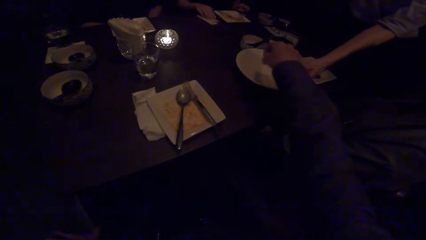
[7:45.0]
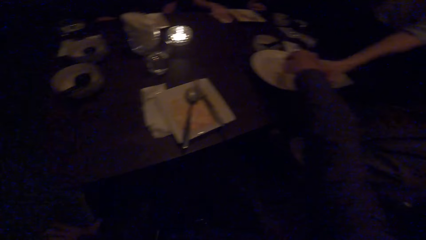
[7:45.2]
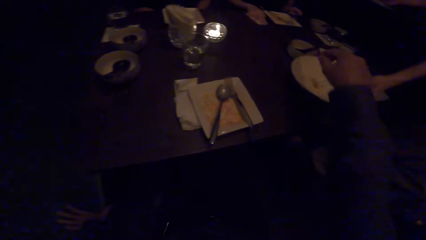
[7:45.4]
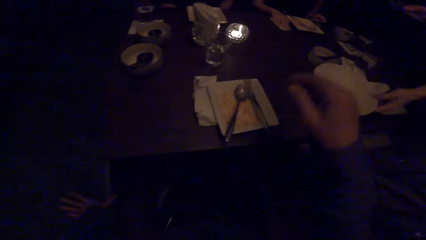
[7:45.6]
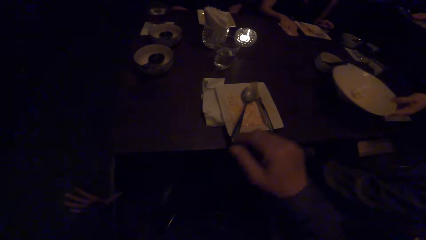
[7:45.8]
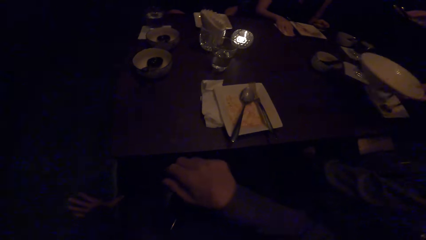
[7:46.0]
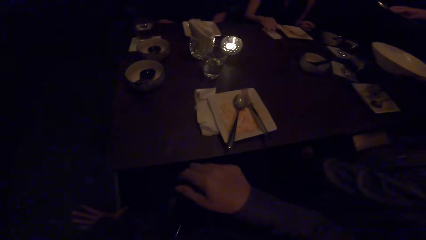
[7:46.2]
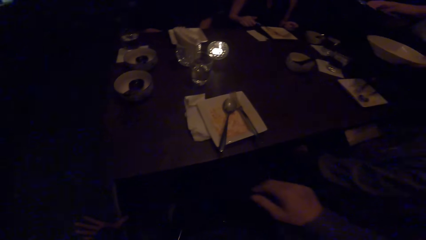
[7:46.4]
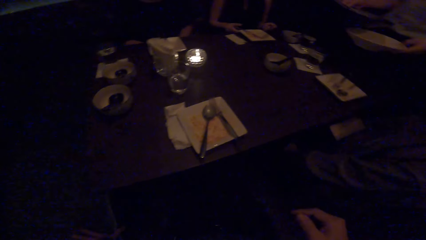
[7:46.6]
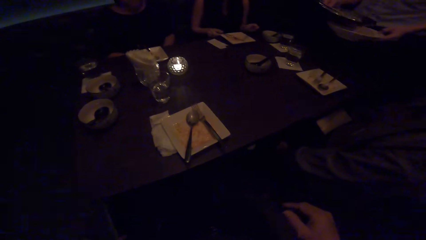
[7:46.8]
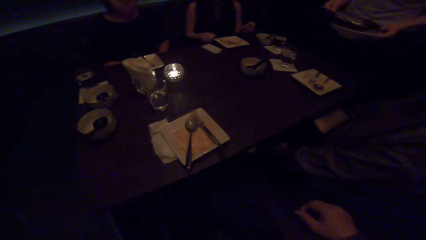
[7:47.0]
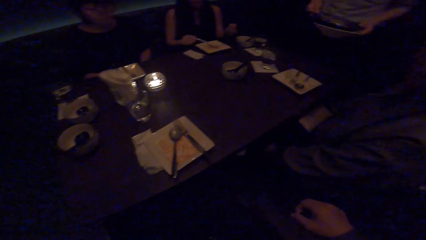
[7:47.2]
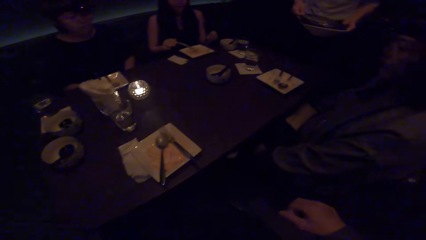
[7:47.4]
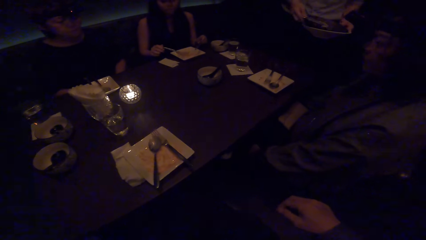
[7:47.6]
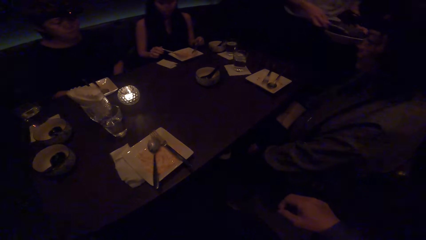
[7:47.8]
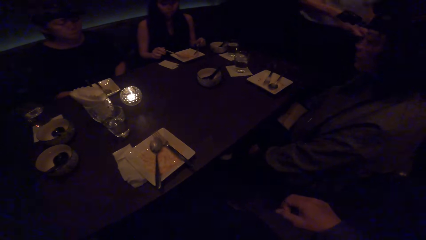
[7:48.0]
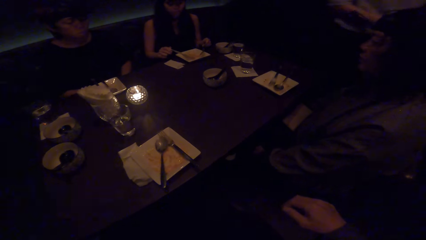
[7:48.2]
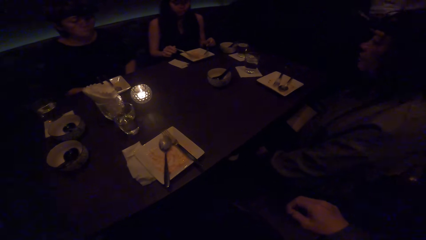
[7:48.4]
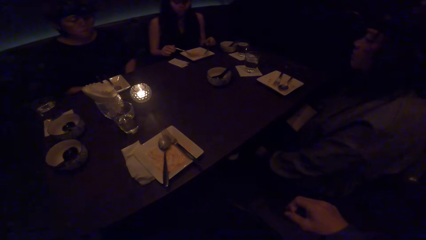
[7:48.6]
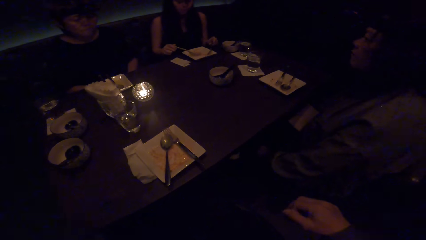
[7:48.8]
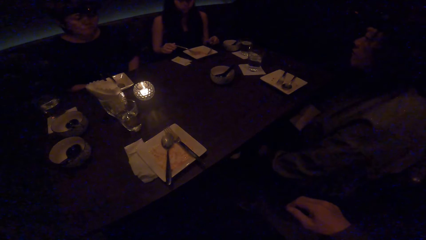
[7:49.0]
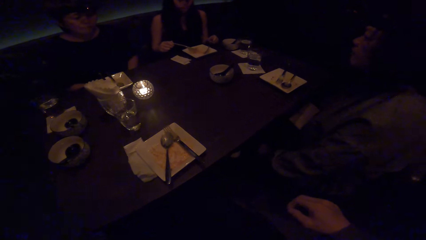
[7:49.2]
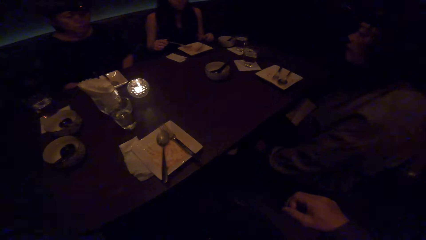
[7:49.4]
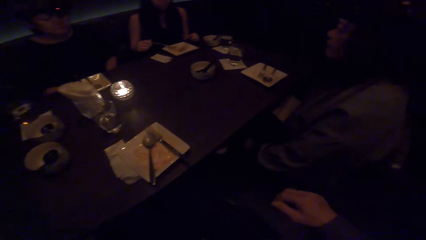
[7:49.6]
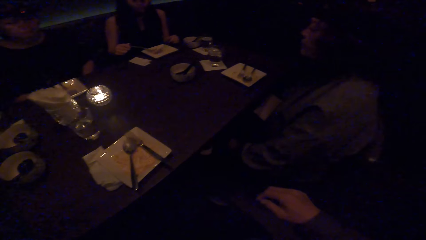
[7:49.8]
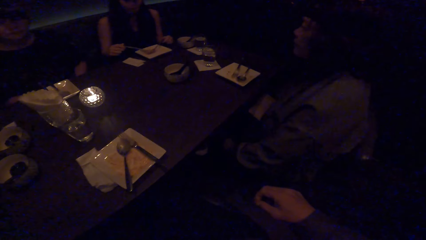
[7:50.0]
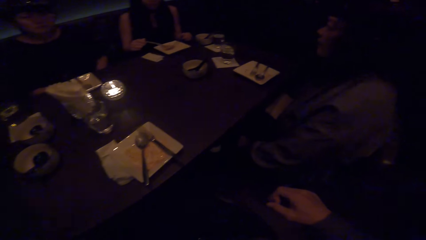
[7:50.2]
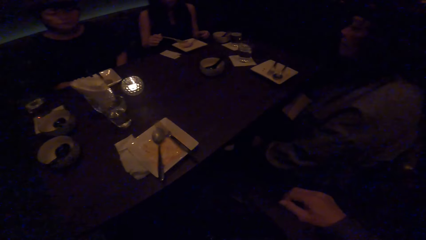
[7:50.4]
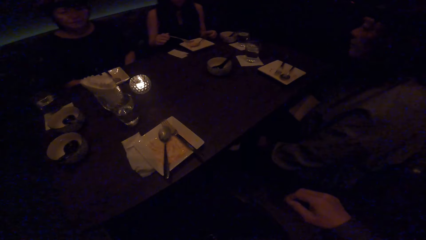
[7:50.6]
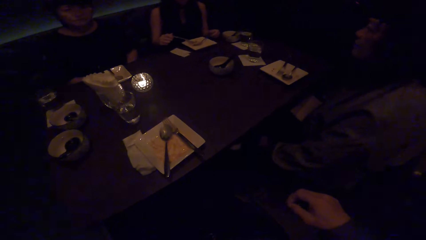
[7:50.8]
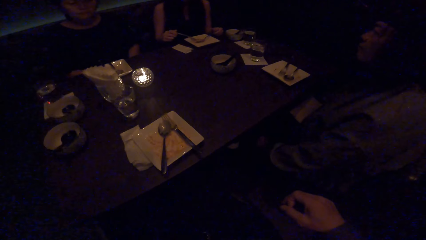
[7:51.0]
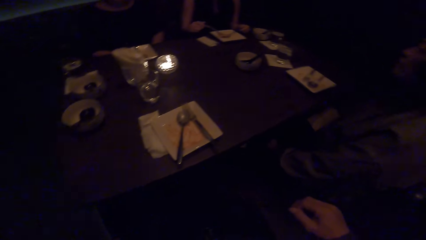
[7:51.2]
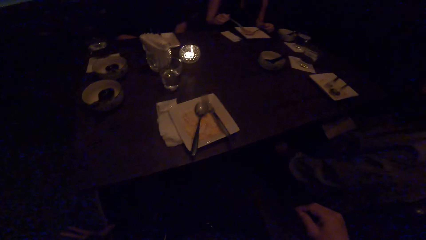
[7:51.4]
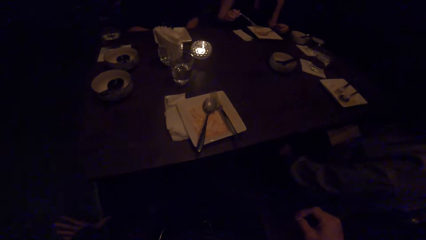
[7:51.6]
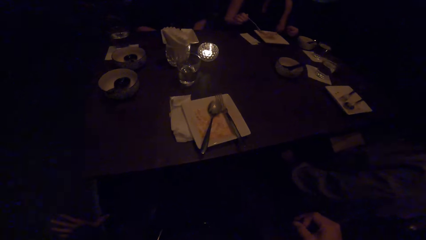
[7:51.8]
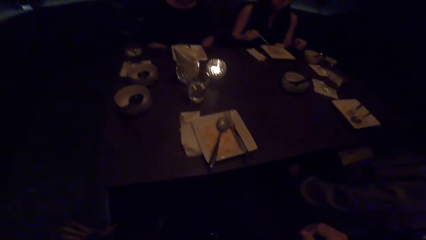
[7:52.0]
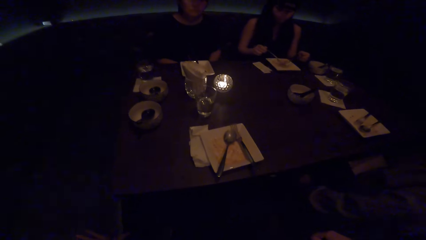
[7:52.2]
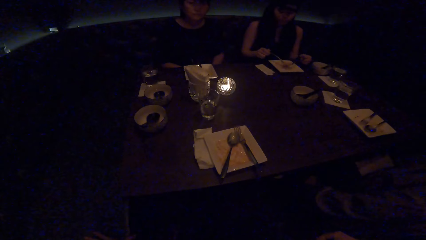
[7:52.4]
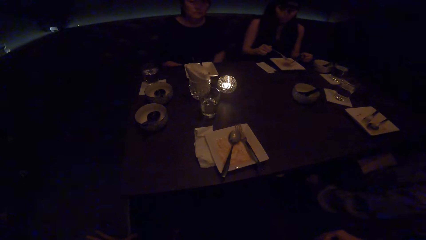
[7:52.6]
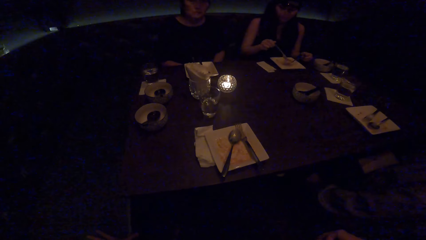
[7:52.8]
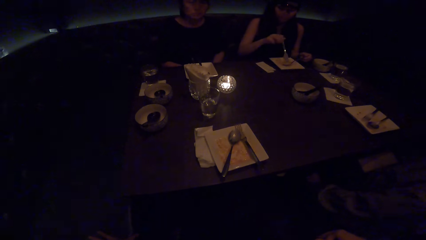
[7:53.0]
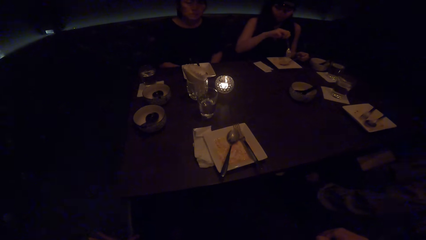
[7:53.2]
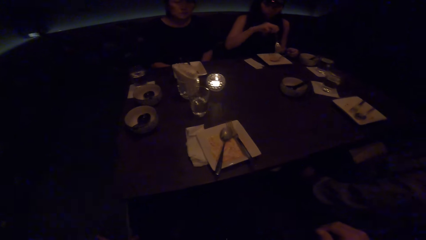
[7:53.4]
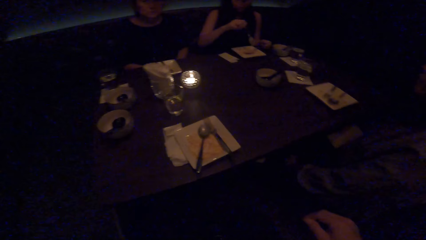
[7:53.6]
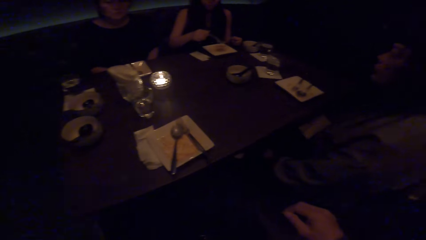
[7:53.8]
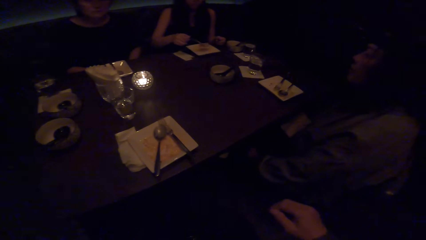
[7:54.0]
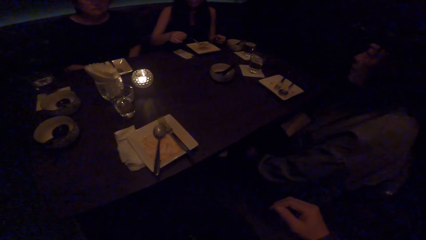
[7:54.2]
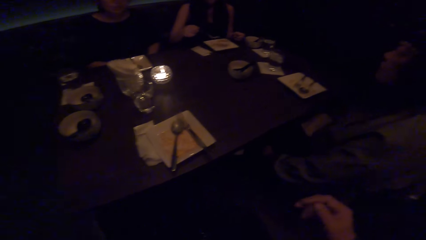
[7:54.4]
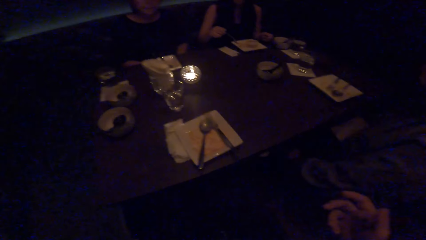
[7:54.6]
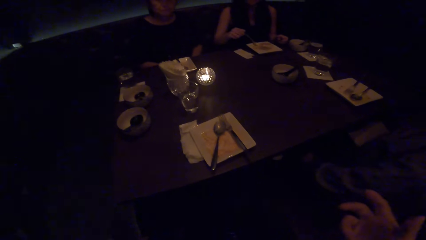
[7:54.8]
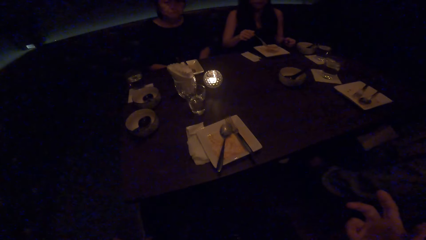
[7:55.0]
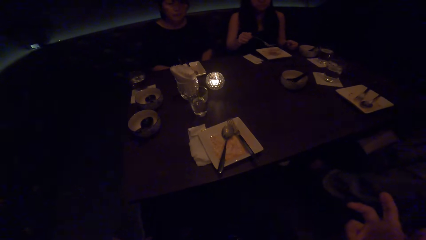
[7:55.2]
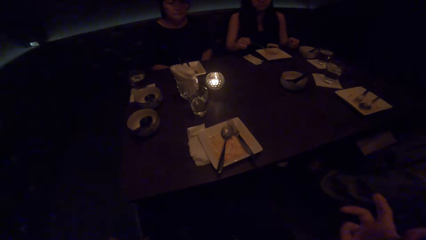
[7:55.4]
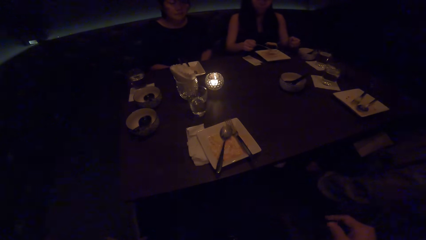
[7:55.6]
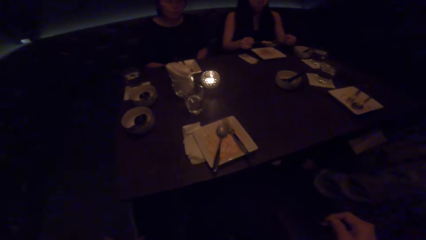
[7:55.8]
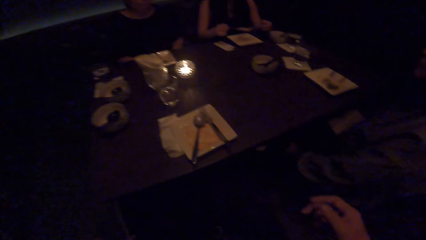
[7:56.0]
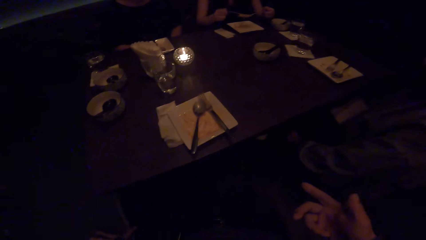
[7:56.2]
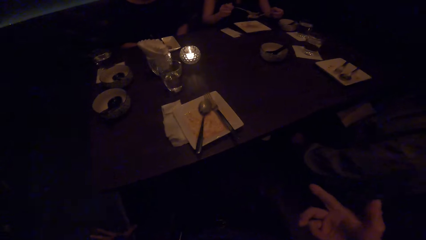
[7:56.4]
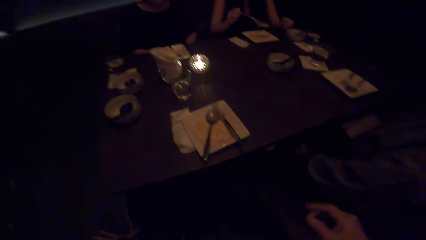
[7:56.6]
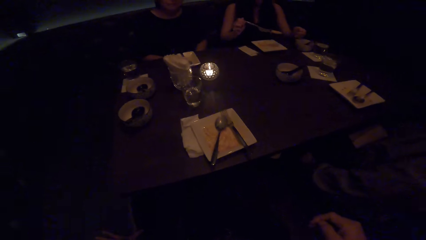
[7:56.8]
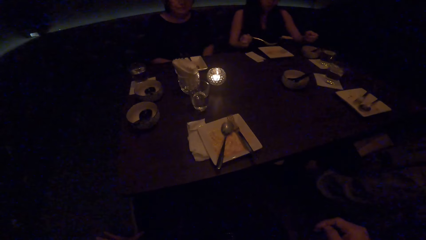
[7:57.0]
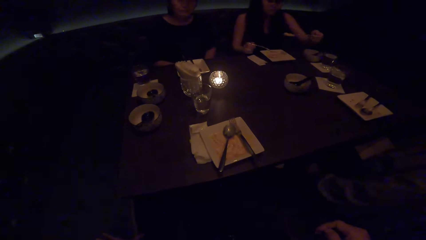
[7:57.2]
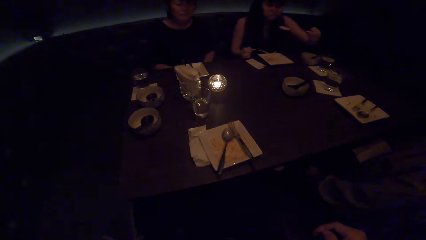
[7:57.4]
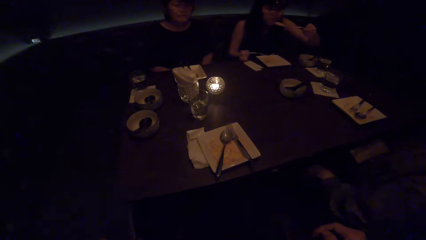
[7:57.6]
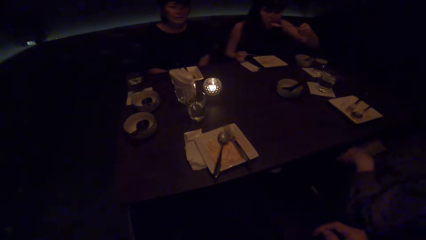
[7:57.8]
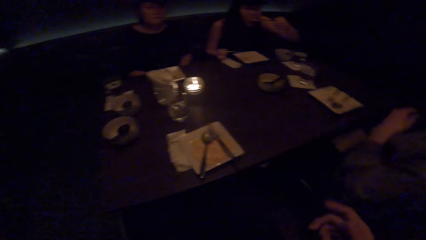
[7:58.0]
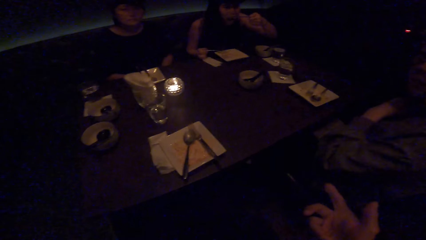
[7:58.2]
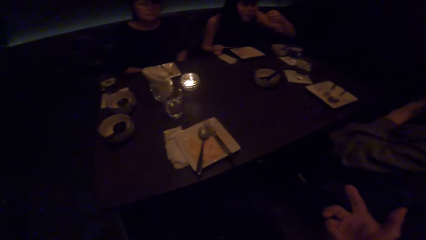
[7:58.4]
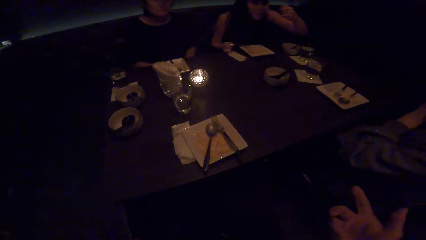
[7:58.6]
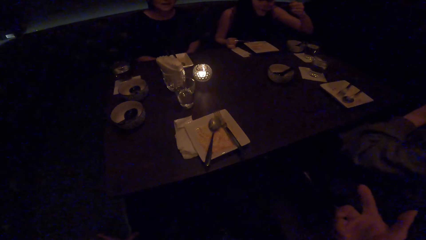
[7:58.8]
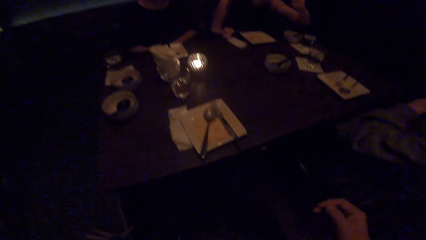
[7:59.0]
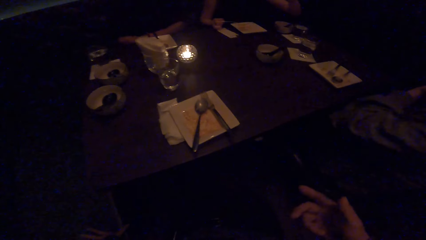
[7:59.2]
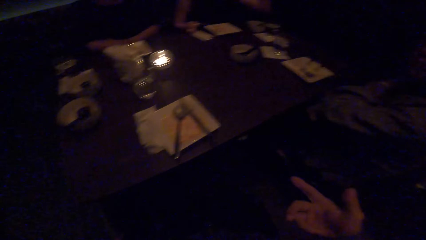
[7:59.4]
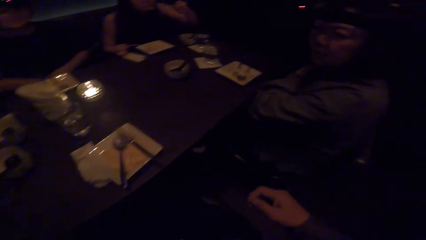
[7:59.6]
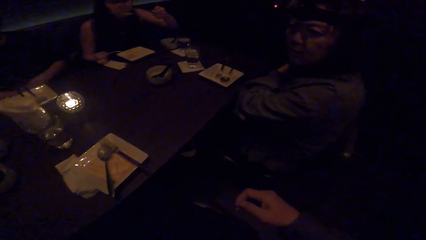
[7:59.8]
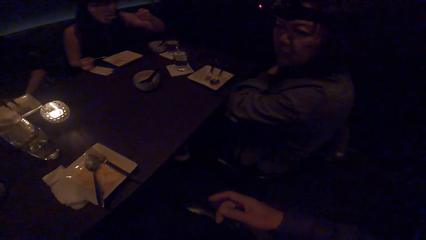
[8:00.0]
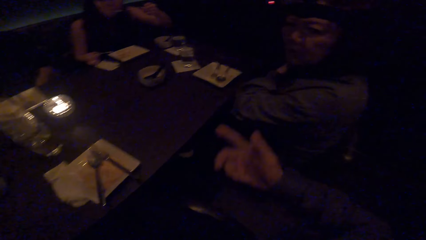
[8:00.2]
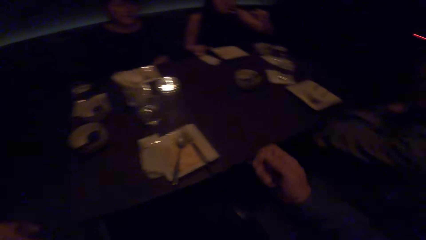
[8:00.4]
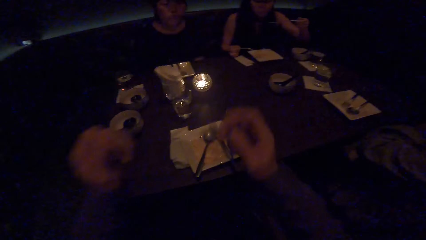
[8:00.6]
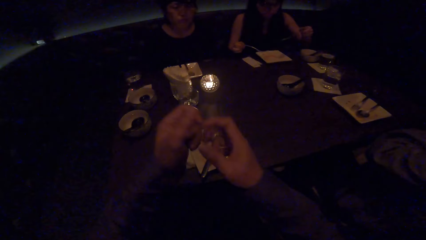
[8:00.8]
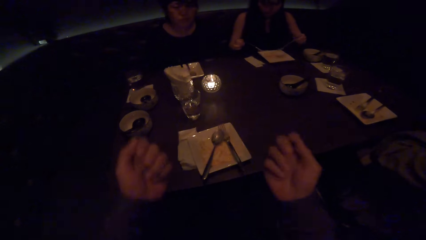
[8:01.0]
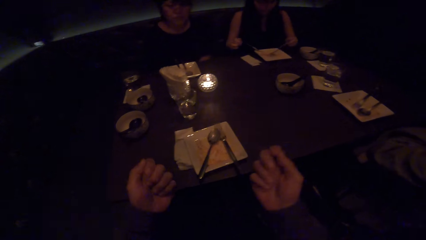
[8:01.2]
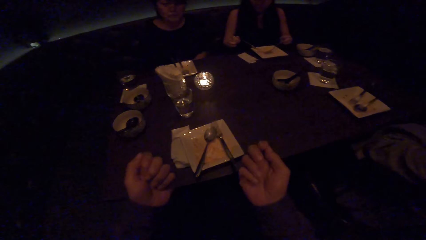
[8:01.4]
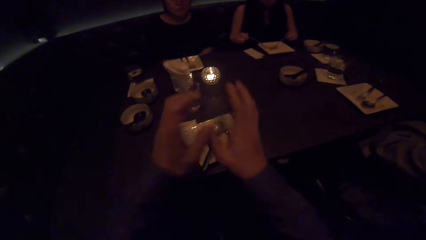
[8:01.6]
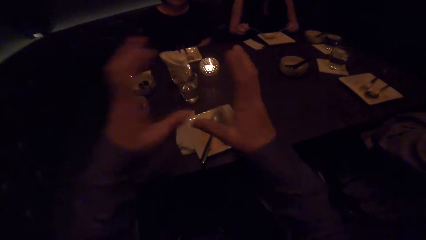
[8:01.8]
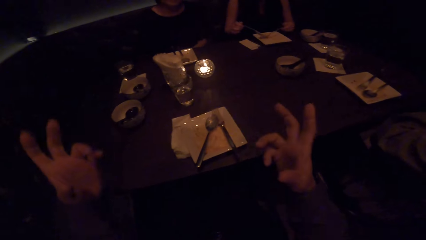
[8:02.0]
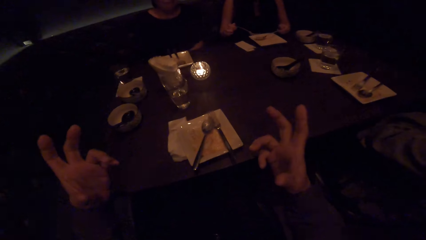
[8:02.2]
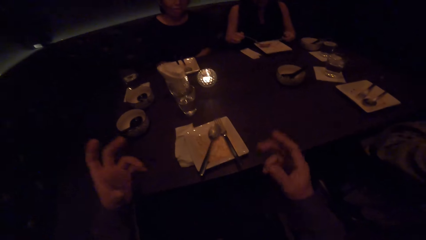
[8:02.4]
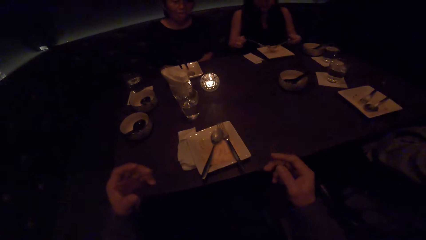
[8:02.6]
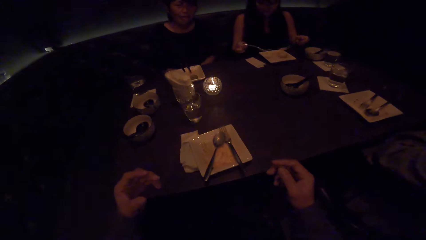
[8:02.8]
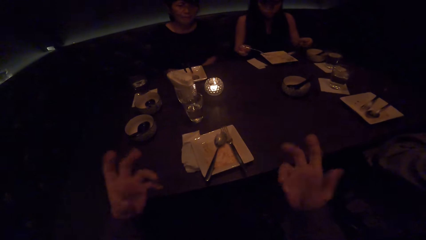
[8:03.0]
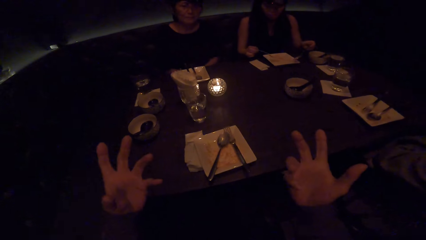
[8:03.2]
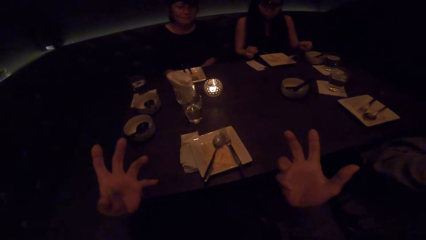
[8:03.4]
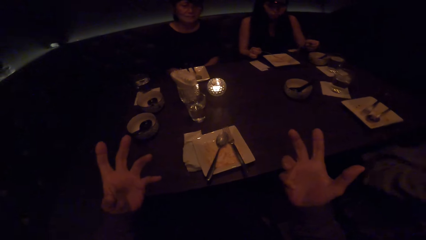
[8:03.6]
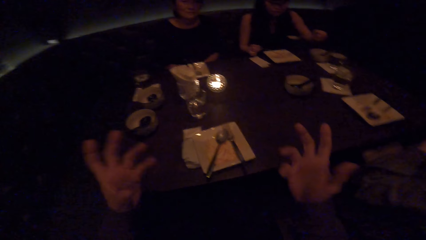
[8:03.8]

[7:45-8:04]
A restaurant server picks a plate. The camera wearer drops the tissue paper on a plate. They move the right hand. A woman scoops food with a spoon. The camera wearer looks at the colleagues. They converse with the colleagues. They look at the colleagues. They move the right hand. The woman eats the food with the spoon. The camera wearer looks at another woman. They demonstrate with both hands. The first woman scoops food with a spoon.
